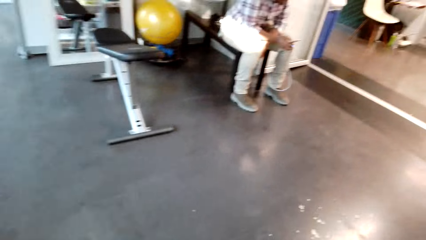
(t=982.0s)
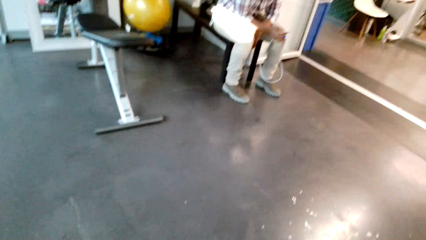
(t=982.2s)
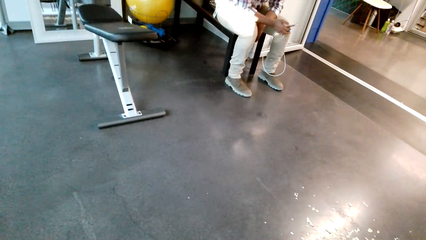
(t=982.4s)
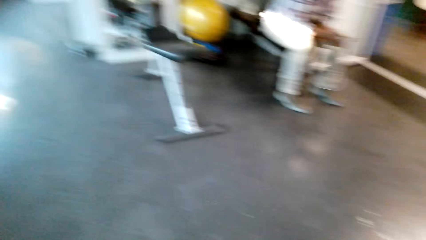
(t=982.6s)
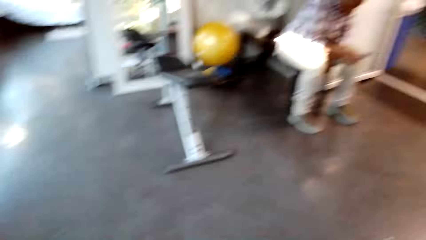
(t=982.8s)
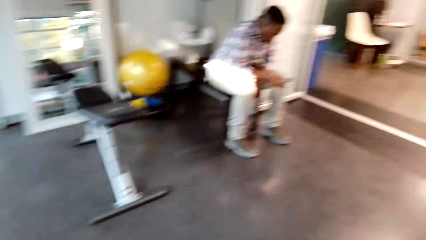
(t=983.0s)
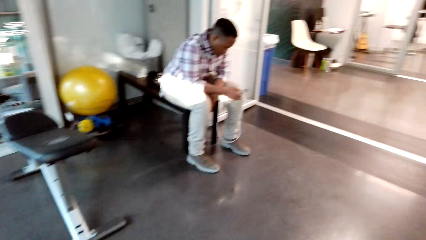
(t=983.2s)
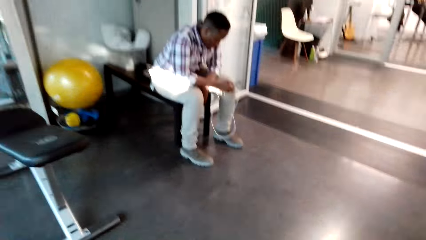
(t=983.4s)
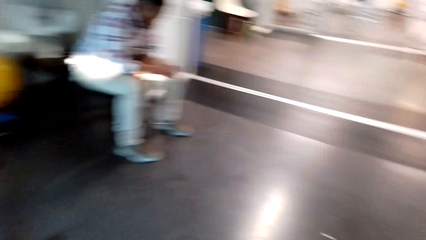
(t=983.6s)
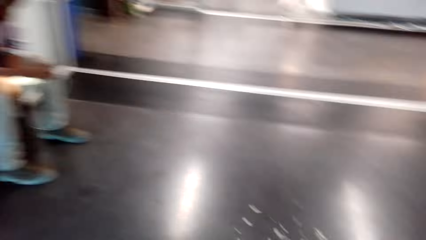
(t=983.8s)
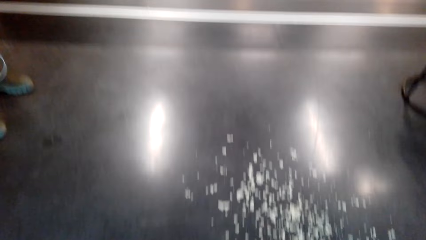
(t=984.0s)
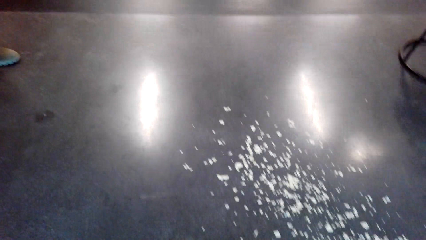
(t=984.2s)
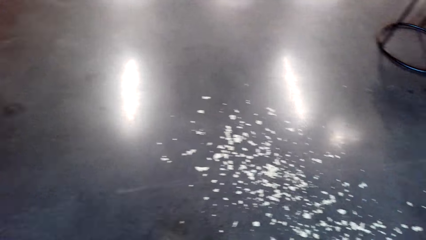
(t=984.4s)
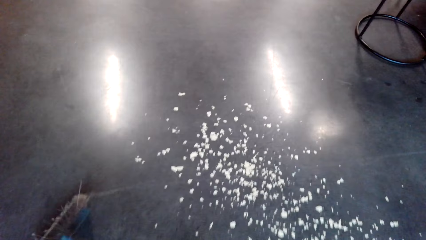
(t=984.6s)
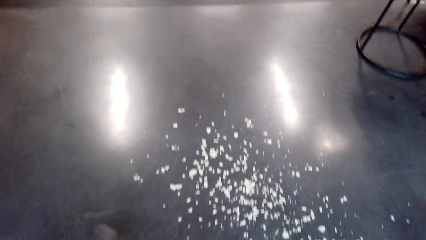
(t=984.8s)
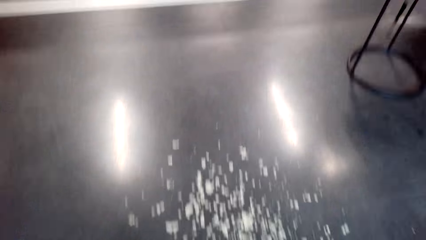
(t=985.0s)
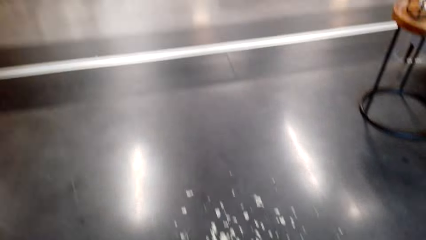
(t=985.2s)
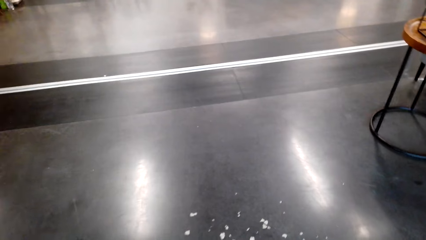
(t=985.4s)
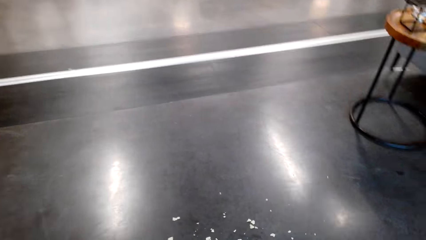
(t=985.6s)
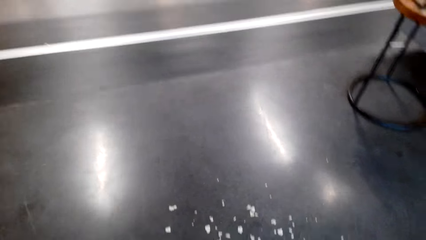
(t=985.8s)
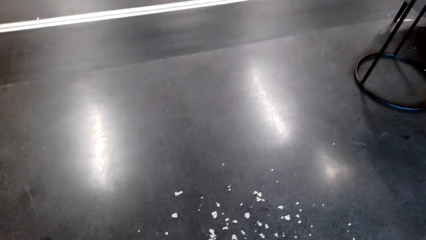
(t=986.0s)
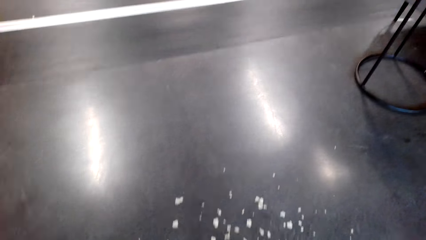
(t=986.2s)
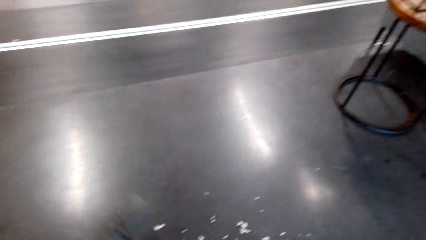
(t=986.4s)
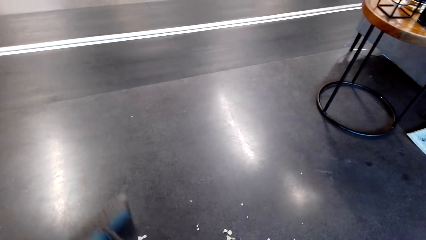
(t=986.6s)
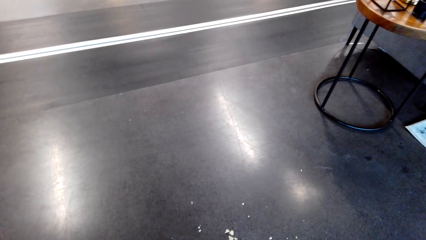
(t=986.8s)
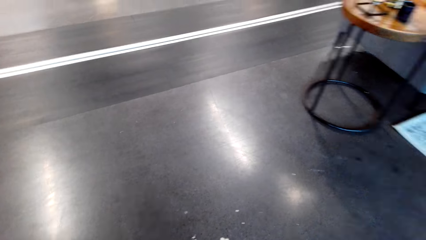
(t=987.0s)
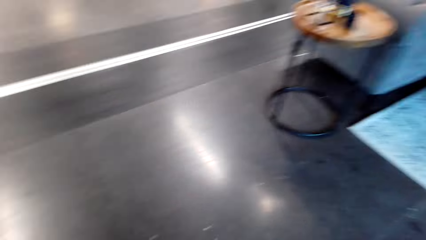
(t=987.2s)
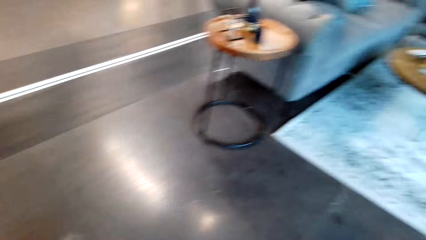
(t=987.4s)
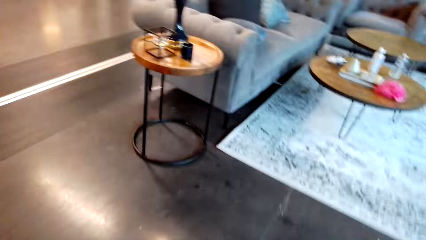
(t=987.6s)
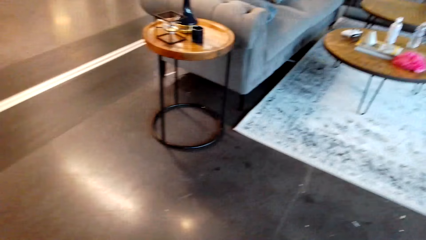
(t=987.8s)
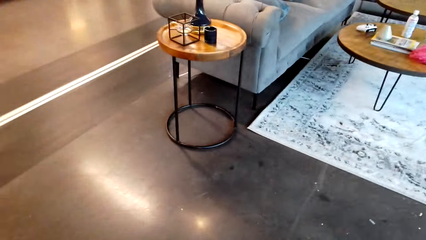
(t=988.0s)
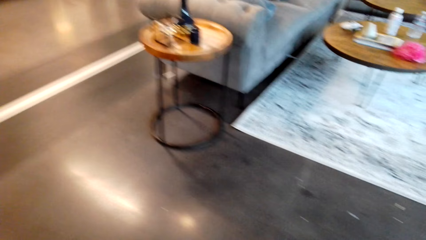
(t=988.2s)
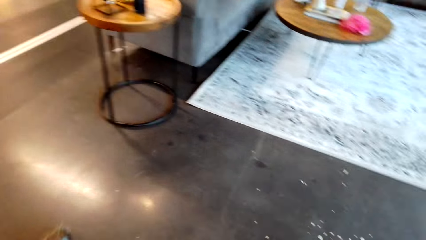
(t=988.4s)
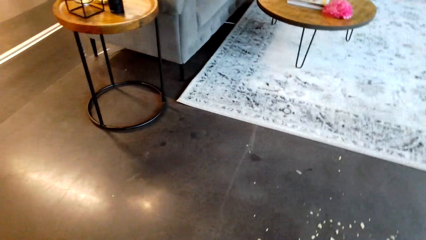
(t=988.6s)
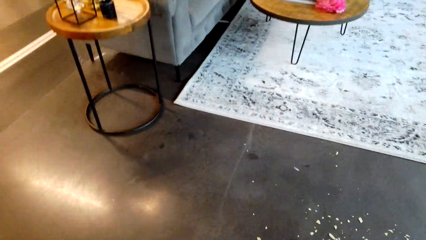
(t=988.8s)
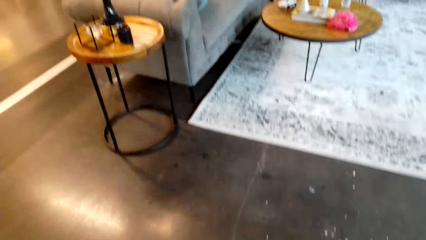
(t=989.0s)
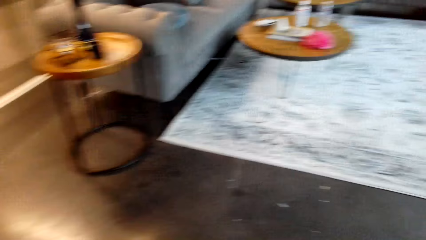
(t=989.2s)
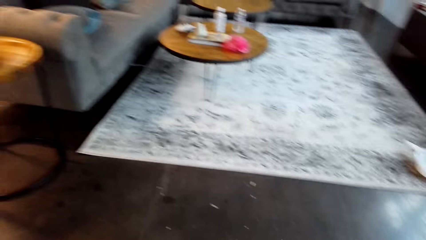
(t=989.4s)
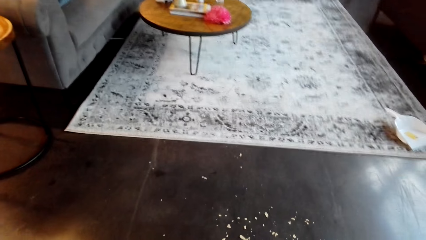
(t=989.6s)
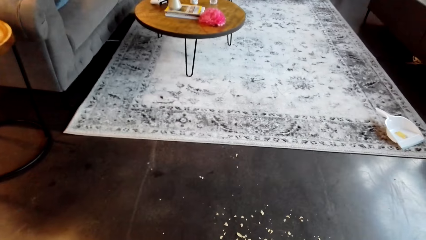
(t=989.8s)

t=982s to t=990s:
The camera wearer sweeps the dirt with the sponge mop.

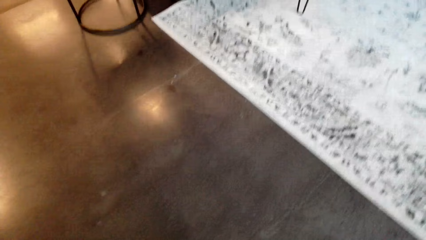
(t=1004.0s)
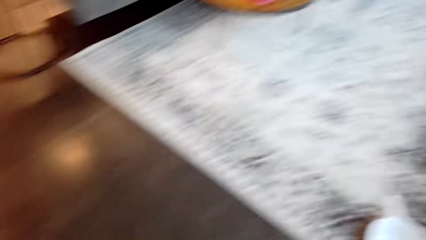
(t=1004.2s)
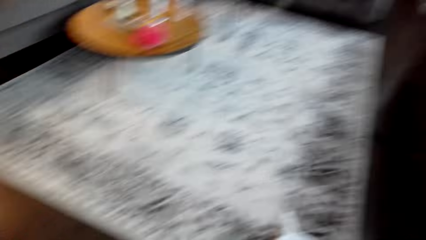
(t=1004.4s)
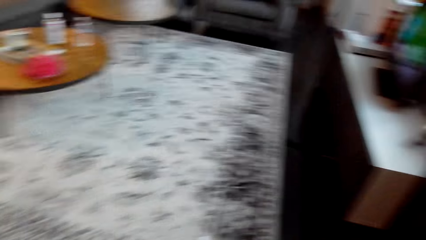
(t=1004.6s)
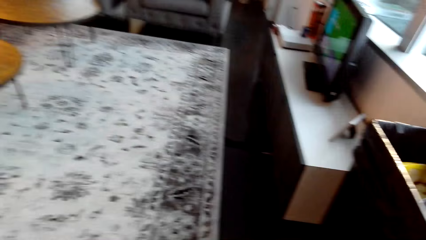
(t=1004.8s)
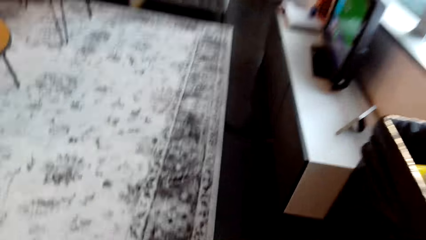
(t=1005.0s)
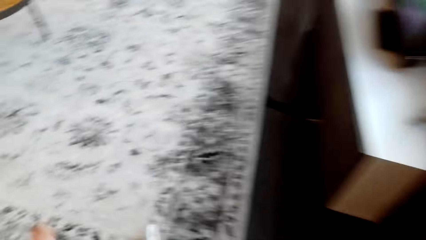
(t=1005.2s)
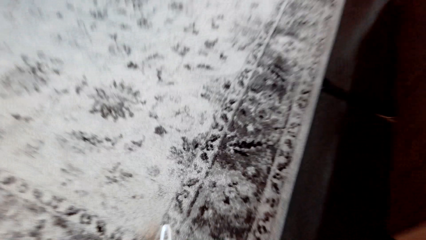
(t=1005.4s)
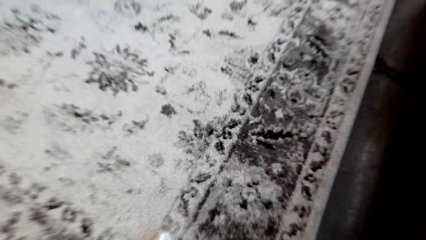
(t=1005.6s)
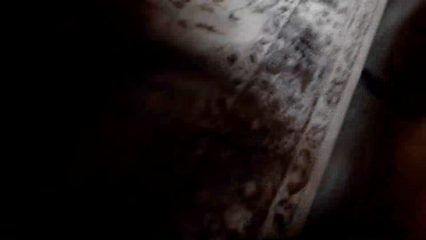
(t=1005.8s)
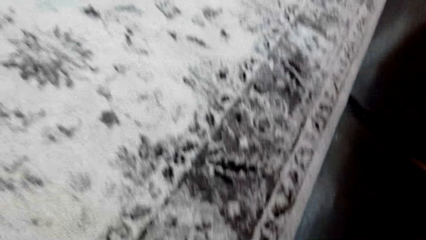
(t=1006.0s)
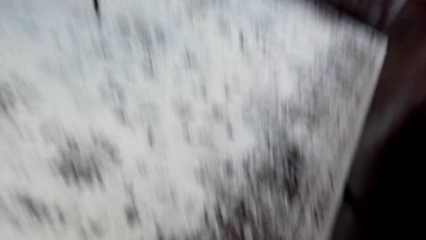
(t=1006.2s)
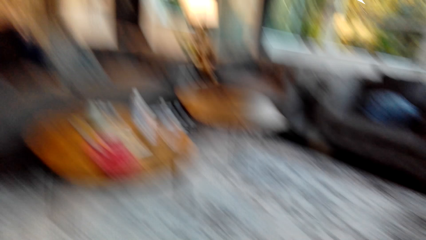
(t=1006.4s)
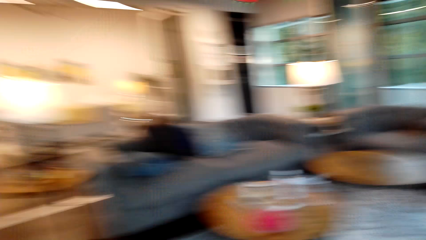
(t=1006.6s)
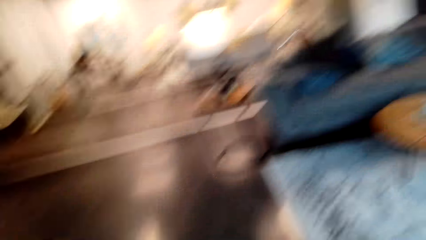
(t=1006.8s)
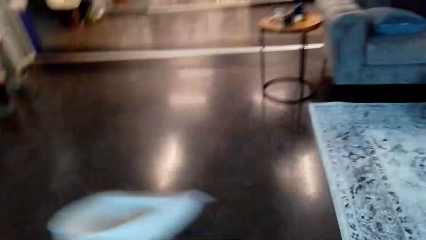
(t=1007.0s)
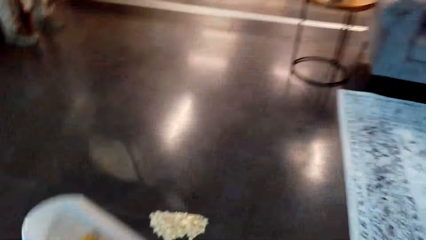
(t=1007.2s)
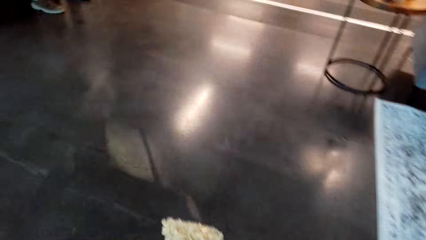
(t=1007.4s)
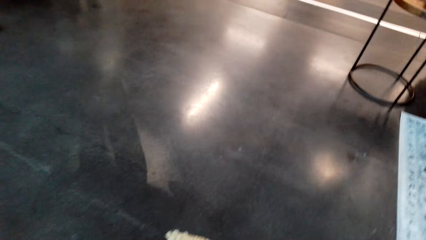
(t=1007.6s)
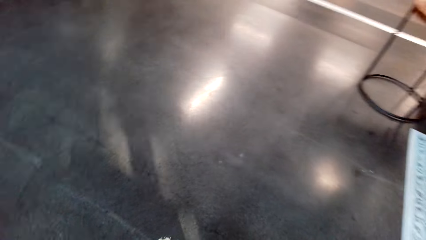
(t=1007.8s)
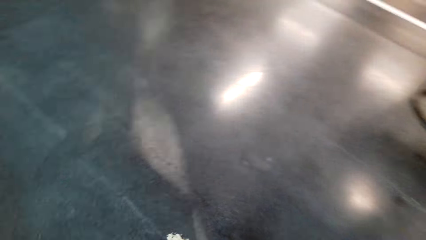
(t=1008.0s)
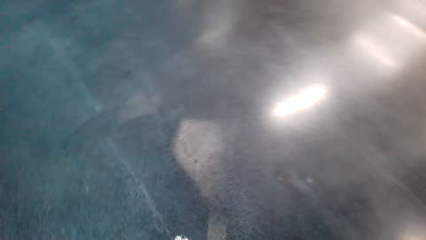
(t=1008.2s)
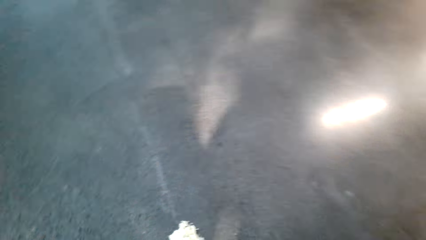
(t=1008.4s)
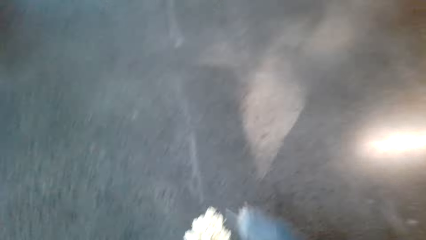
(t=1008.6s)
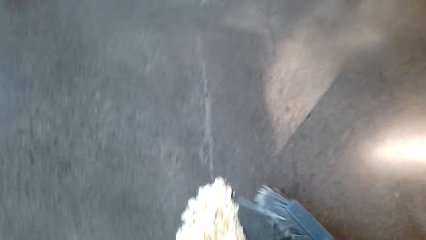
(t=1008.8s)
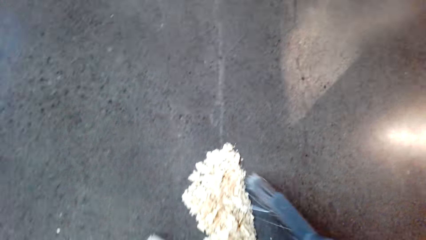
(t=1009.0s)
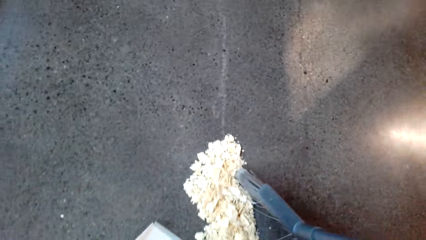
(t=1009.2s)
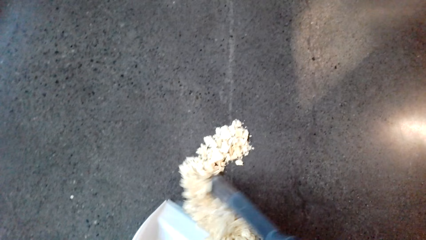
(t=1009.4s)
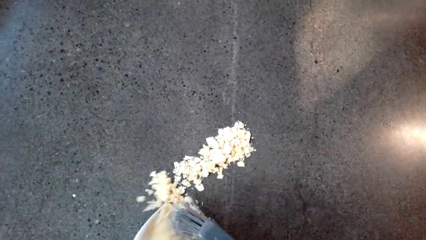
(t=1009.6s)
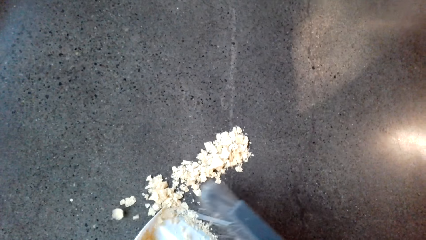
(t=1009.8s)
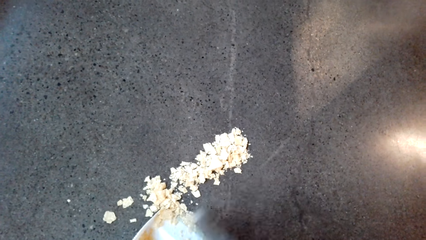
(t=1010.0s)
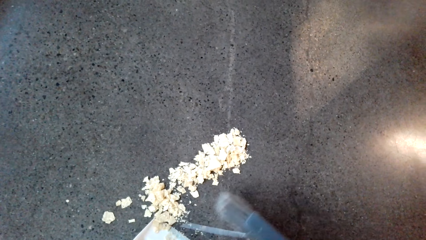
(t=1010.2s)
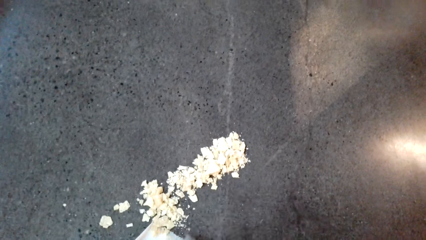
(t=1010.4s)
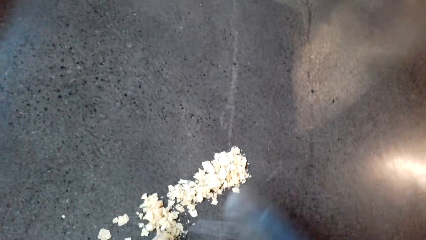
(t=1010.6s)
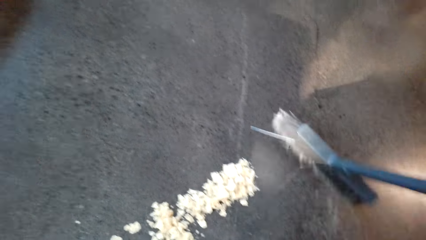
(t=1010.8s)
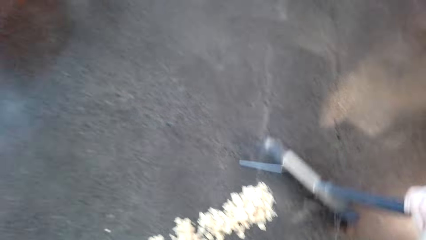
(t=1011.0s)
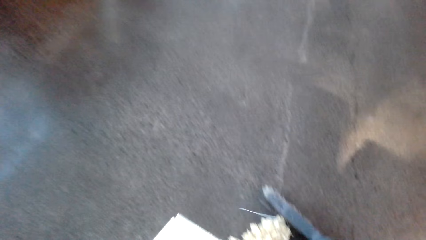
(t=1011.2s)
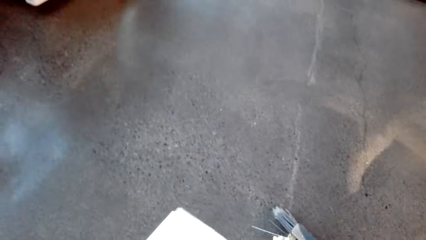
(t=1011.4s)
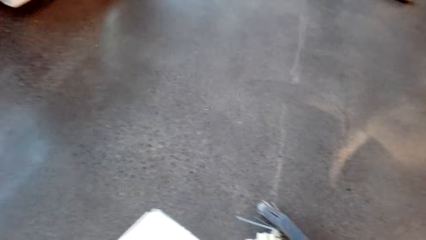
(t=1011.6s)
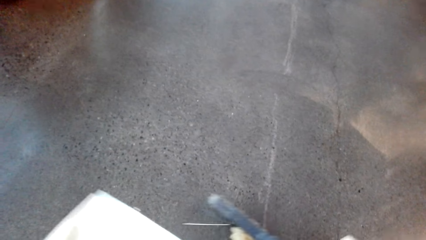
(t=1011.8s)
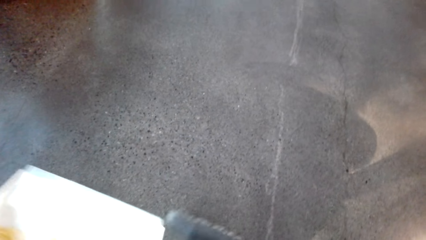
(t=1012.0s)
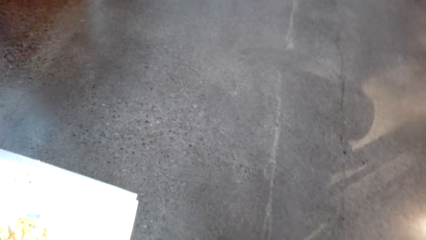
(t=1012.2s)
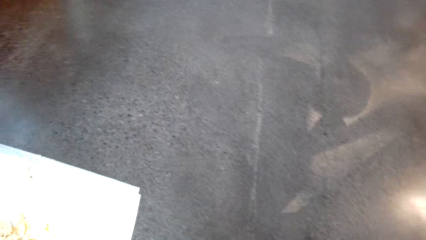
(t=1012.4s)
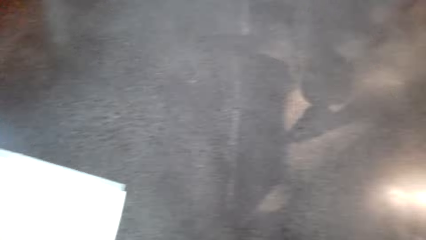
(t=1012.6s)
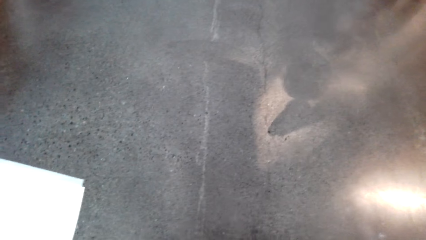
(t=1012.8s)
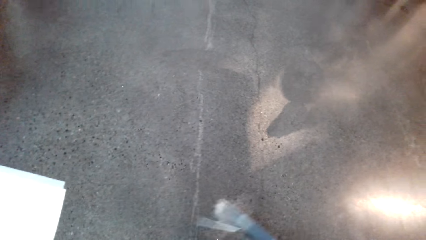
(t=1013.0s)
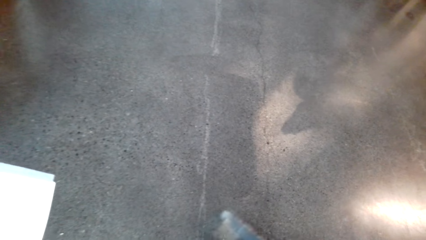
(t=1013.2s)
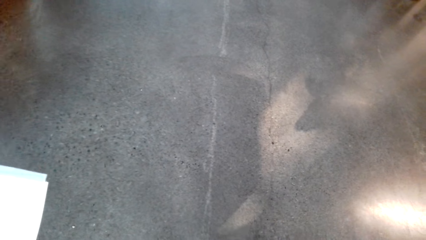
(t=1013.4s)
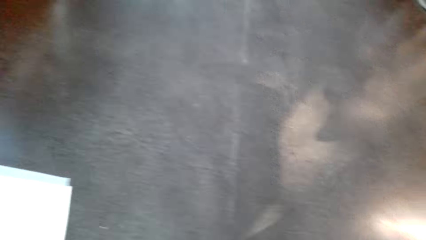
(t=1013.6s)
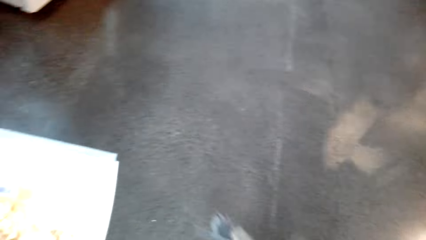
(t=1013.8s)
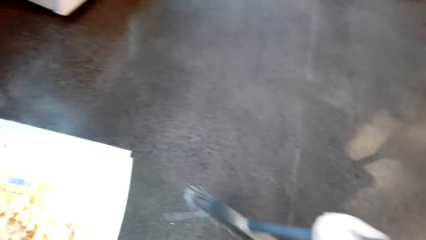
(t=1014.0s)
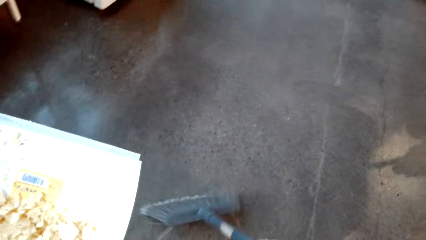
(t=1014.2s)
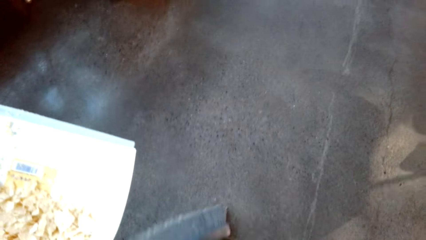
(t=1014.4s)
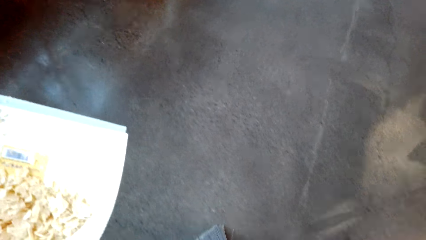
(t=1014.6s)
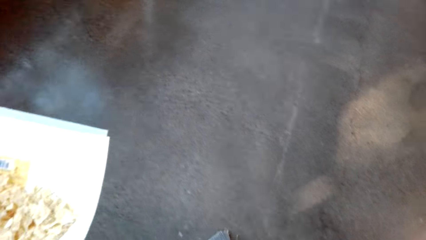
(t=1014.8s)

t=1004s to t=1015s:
The camera wearer picks up a dustpan. They sweep dirt to the dustpan. They sweep the floor.
